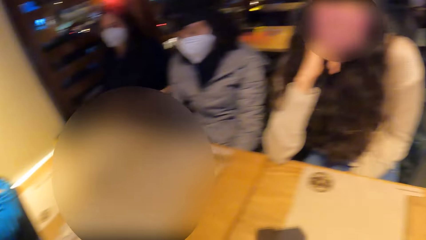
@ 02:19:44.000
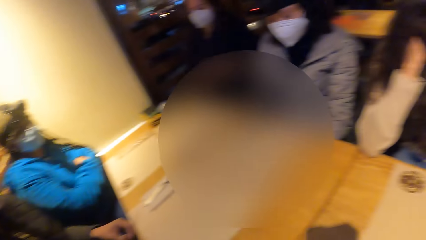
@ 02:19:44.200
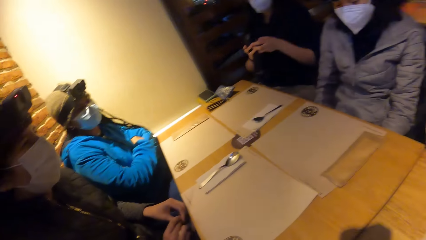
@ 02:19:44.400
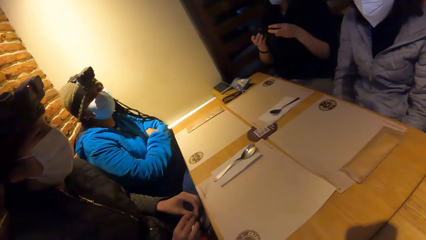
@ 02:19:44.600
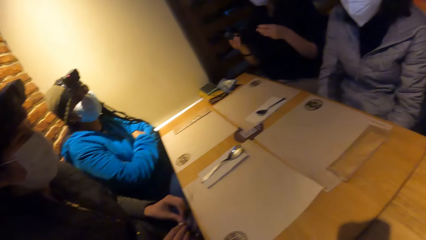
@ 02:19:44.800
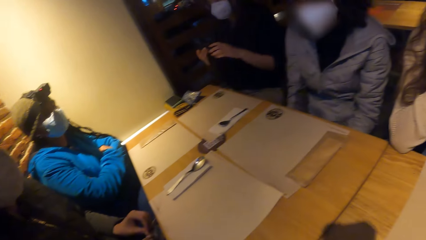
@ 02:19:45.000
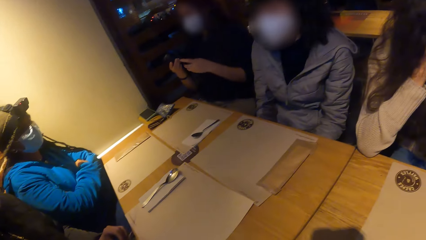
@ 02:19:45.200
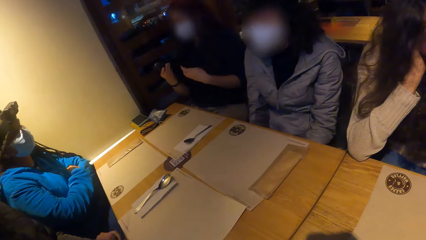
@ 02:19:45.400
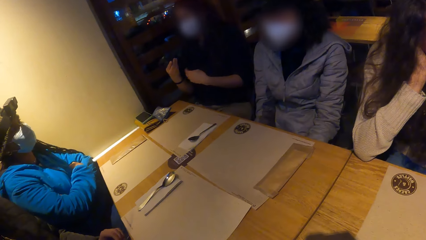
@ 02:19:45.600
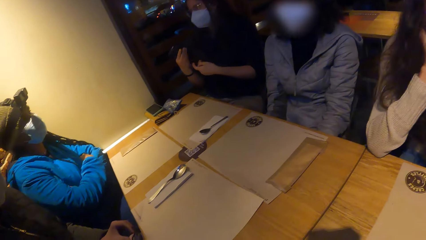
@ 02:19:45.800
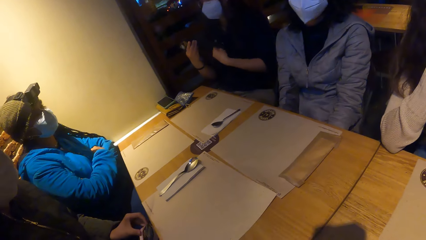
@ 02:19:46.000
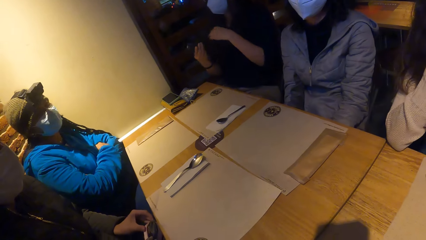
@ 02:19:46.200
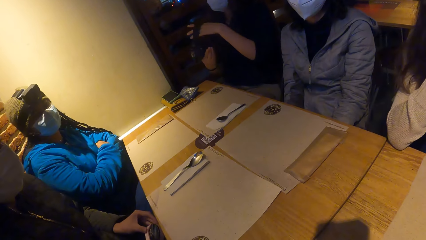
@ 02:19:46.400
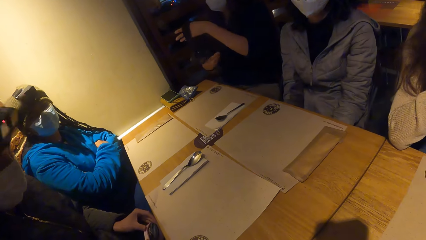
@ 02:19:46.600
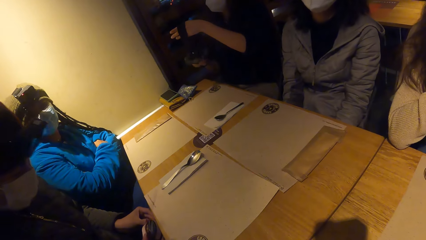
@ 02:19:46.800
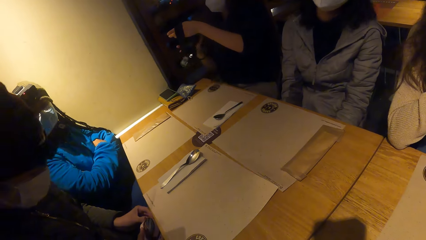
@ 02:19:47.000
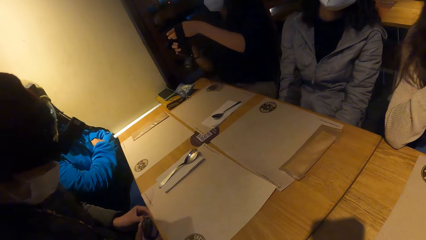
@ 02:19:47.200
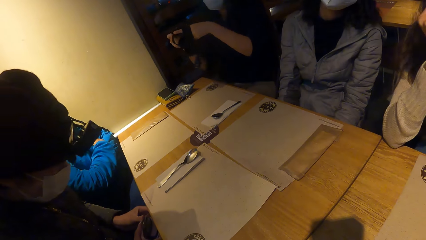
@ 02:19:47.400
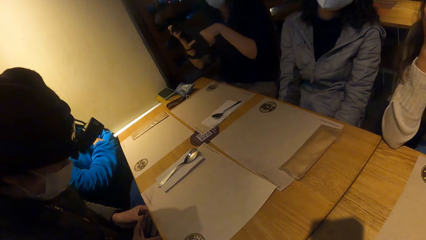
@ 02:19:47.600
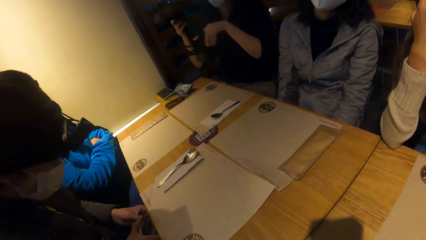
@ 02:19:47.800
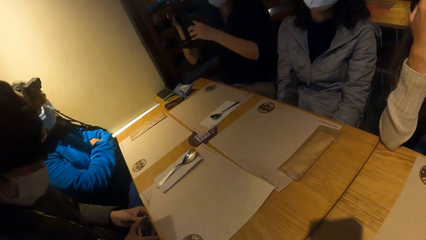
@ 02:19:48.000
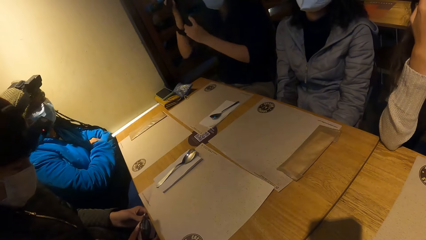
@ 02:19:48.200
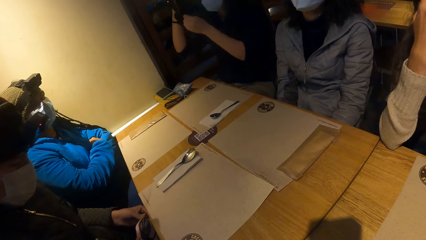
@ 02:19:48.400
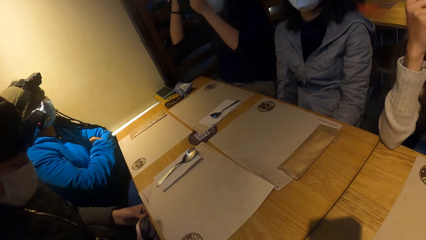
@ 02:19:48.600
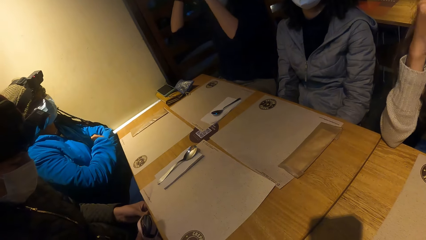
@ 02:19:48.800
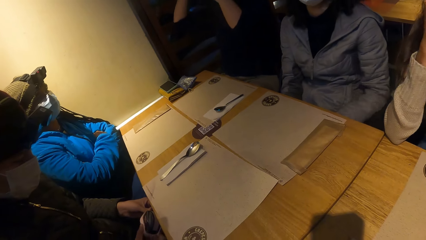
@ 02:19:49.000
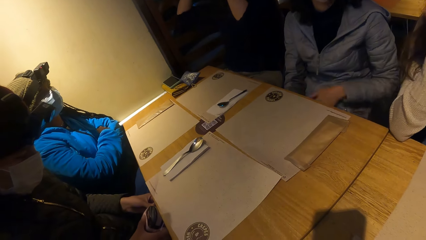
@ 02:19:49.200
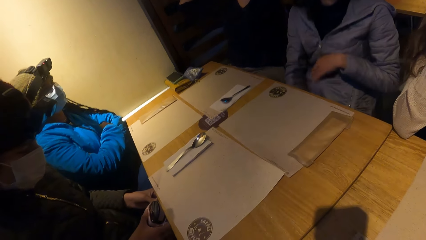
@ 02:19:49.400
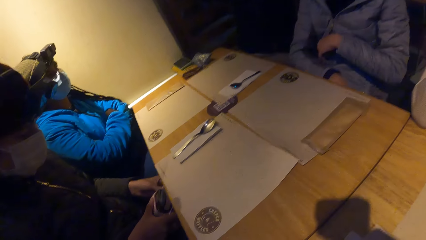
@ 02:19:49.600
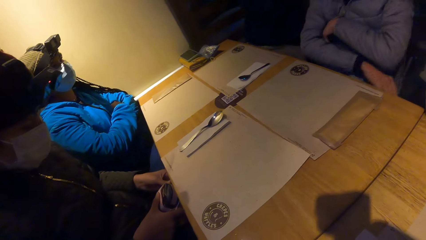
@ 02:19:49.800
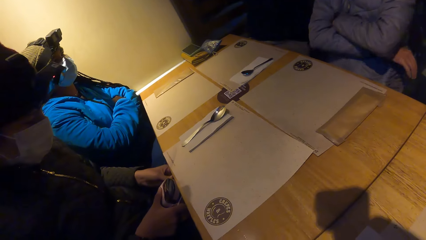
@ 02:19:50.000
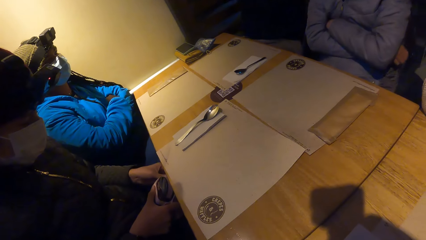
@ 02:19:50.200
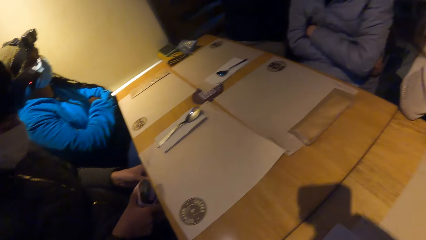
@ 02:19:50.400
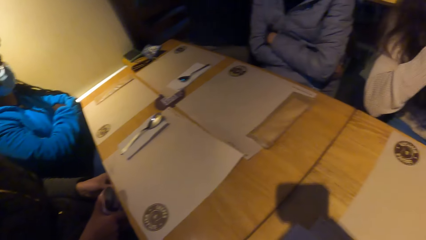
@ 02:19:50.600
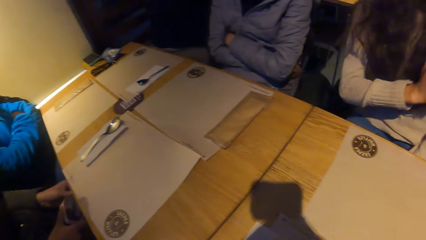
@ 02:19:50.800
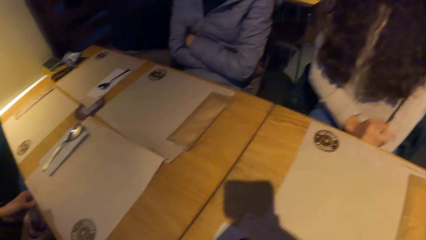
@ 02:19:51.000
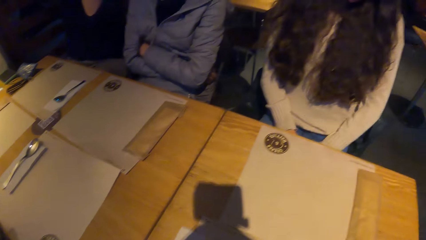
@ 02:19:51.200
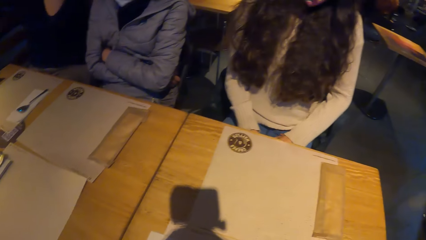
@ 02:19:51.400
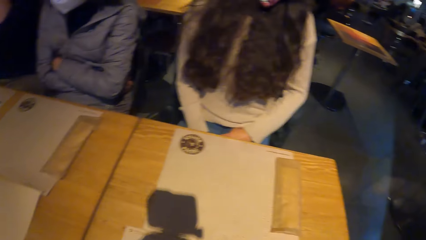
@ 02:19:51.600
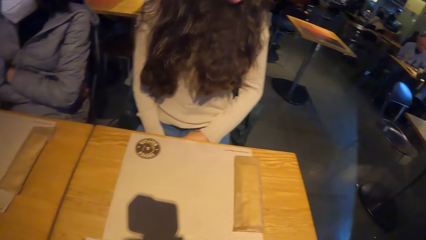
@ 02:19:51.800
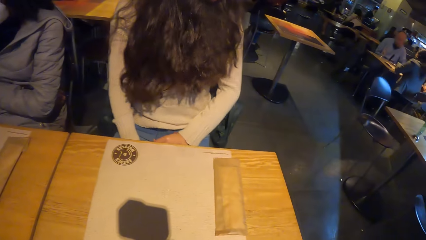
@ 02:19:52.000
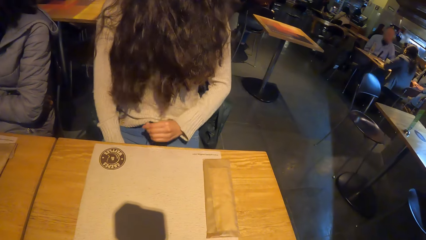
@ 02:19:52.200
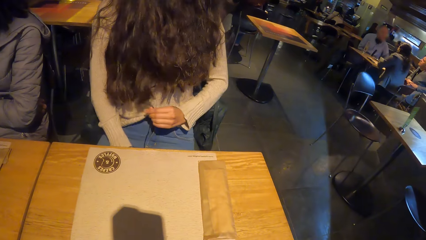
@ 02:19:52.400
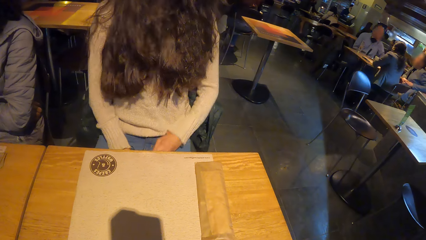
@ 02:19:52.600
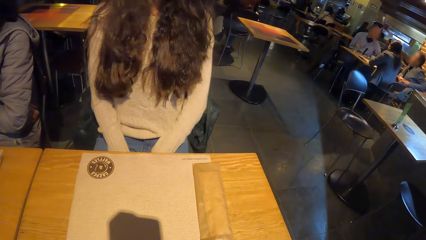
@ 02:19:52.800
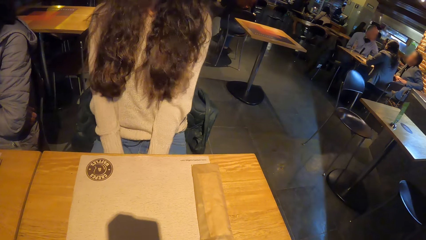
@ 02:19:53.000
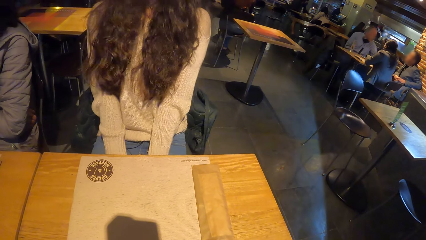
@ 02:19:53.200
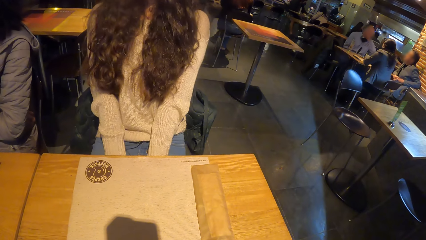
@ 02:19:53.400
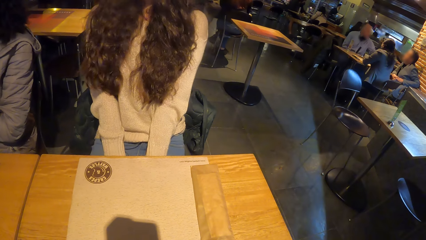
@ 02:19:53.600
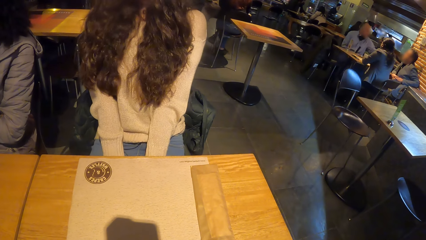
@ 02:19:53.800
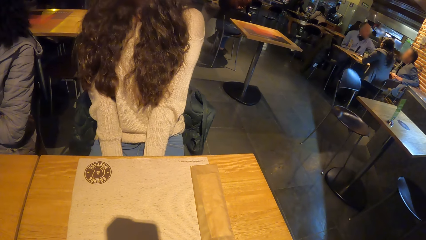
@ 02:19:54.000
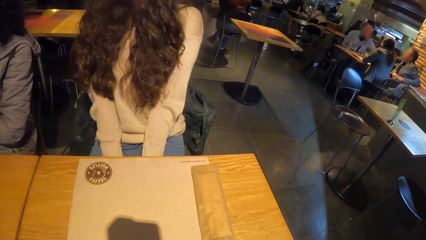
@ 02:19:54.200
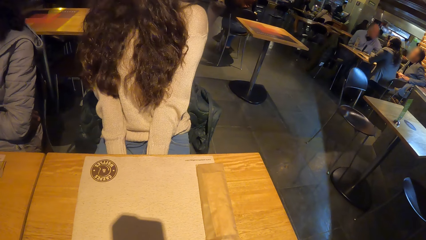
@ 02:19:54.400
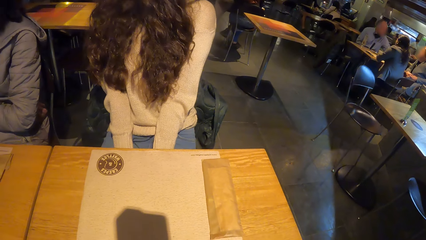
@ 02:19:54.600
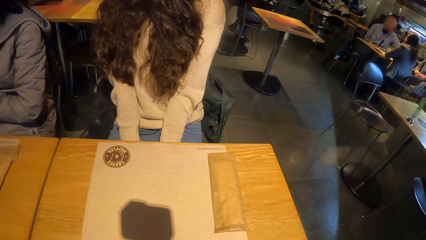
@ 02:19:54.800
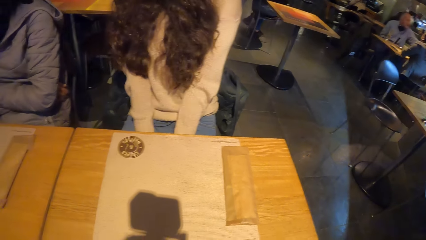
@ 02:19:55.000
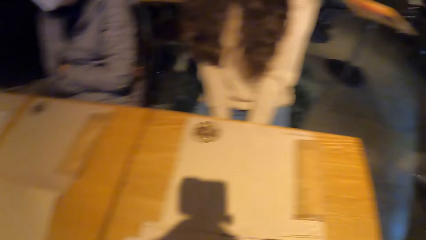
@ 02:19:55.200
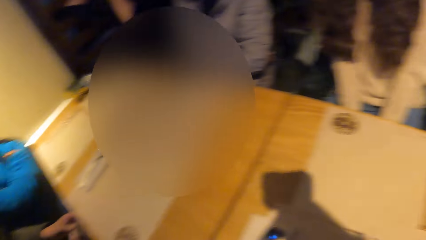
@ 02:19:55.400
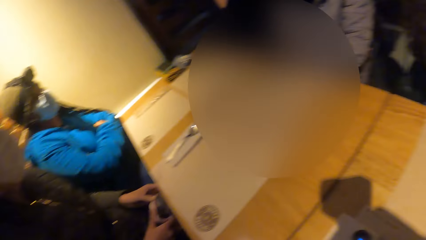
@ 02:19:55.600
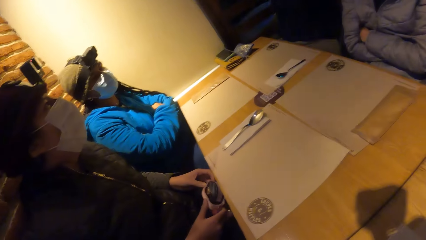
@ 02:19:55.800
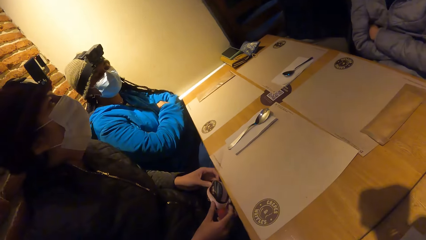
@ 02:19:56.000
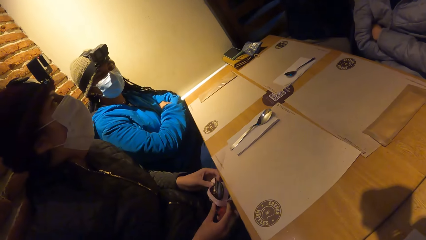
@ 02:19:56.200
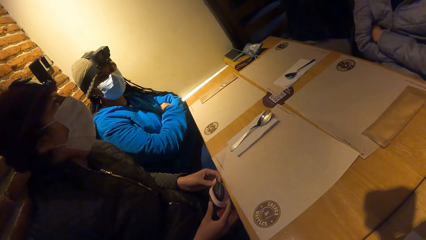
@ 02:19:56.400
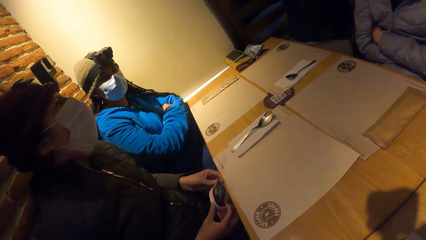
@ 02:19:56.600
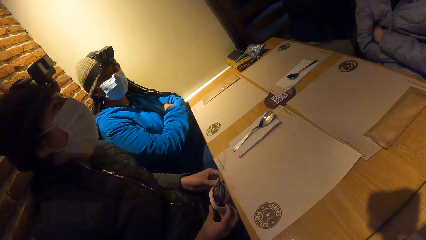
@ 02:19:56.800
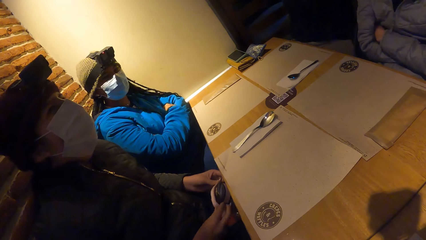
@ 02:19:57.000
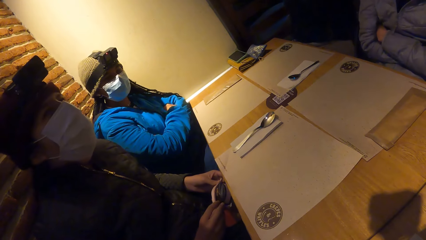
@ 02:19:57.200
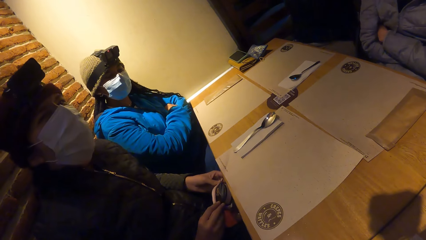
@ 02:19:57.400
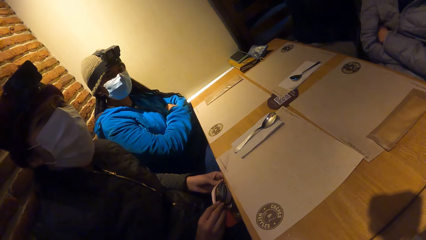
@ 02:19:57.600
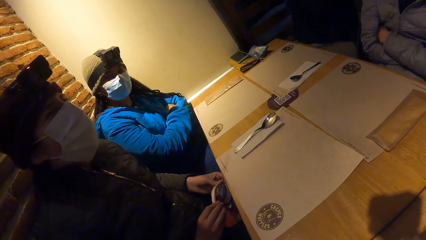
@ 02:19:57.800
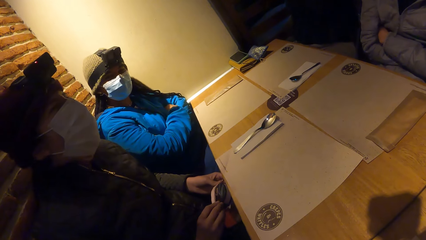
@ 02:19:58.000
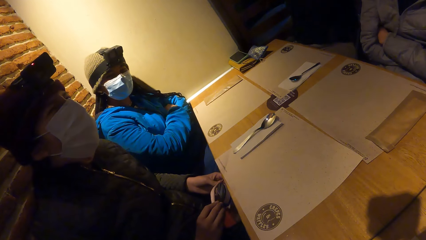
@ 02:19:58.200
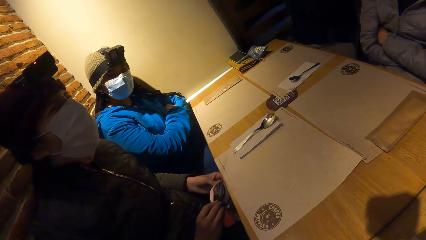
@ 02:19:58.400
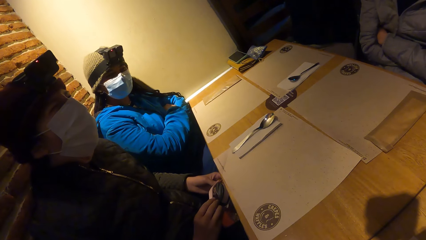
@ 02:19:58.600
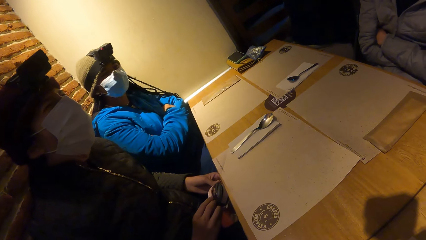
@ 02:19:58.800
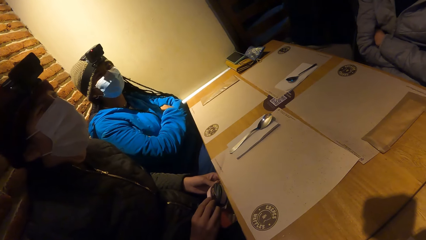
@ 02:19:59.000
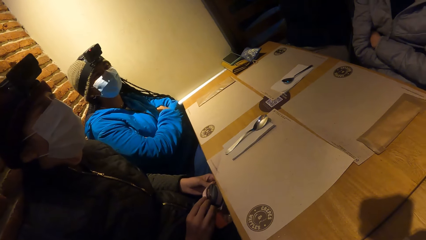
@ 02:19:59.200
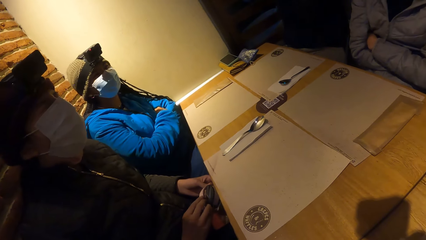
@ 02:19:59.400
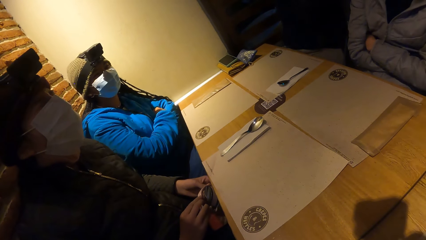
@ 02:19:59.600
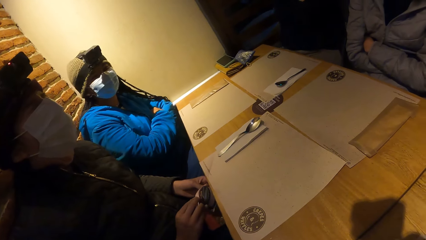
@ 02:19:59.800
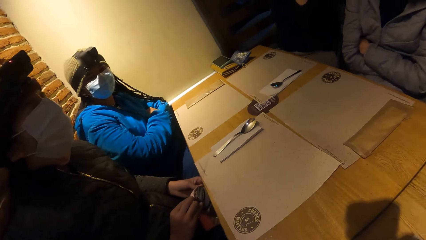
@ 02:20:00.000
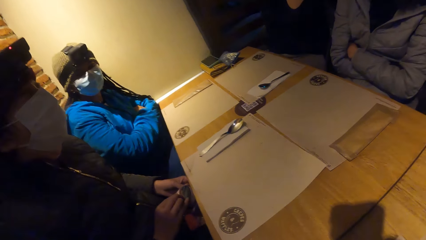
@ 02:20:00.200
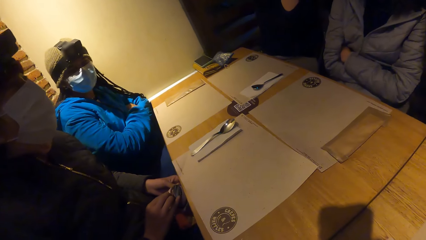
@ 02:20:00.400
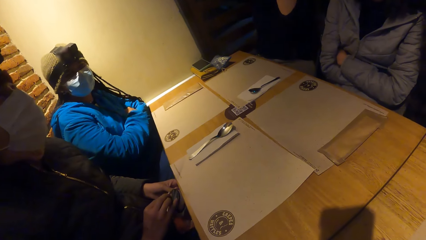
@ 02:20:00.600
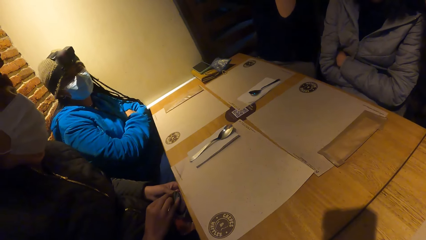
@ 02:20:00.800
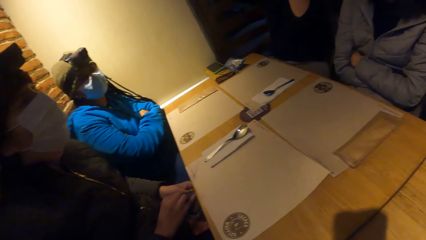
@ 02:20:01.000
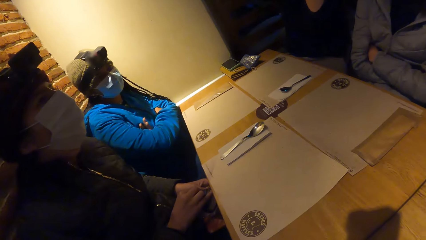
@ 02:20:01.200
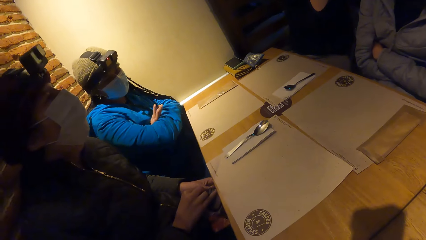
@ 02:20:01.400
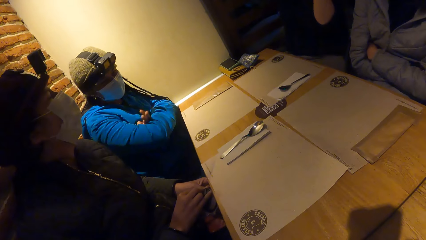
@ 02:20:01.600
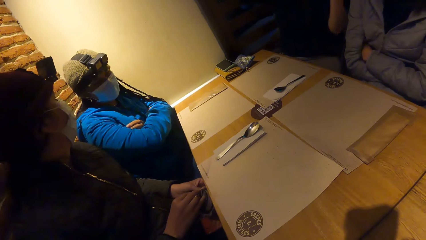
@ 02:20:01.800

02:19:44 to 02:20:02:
A woman holds a camera in her hands. A person straightens the camera. Another woman lifts the camera towards her head with both hands. A third woman holds a bag with both hands.
